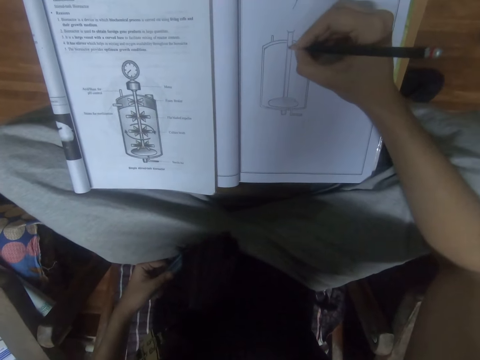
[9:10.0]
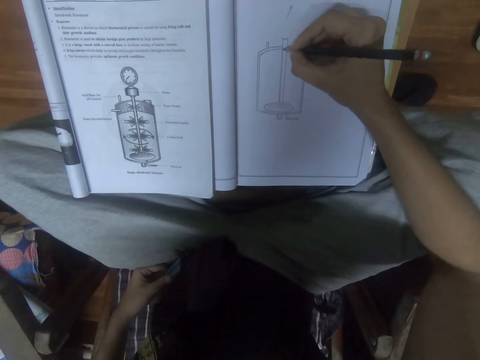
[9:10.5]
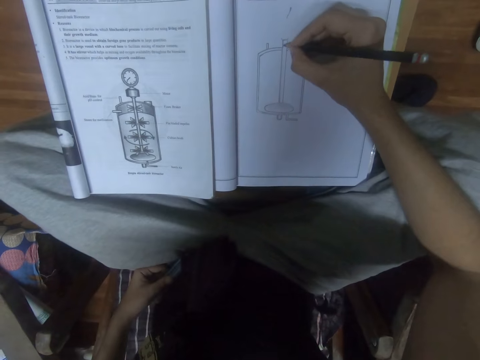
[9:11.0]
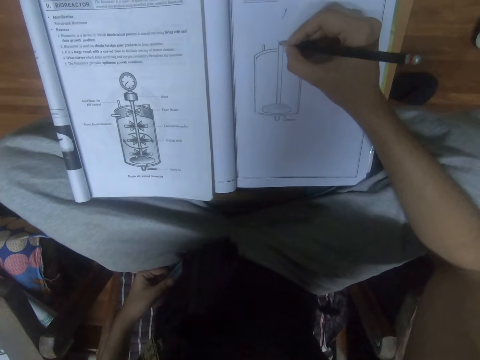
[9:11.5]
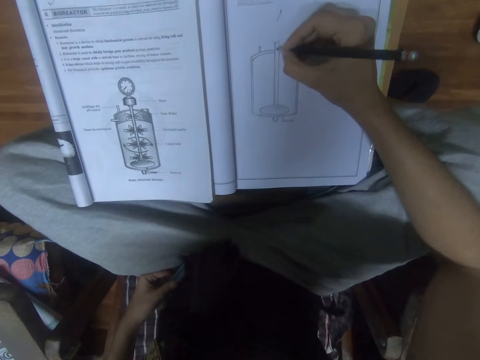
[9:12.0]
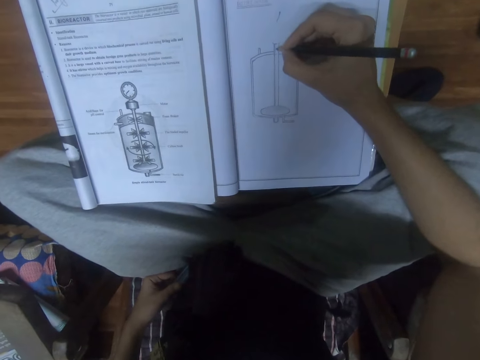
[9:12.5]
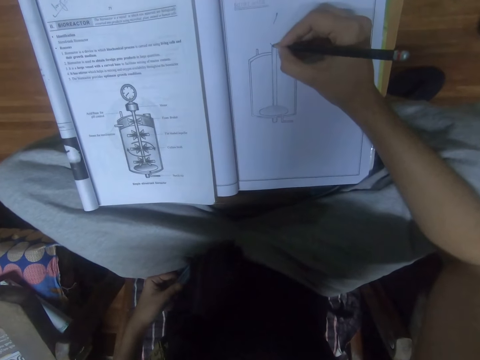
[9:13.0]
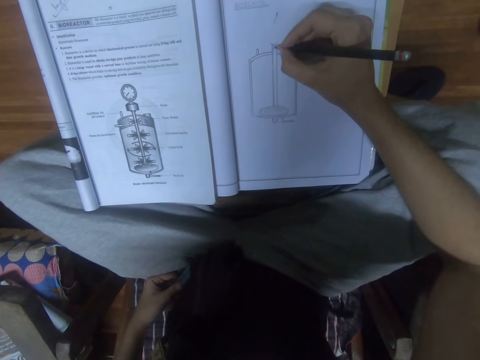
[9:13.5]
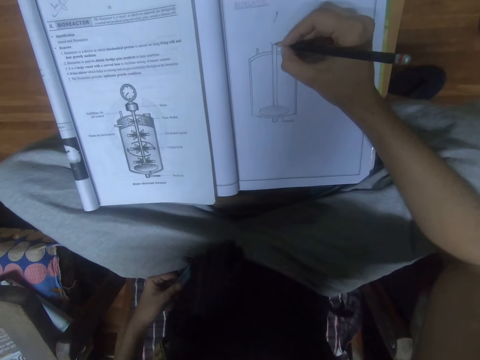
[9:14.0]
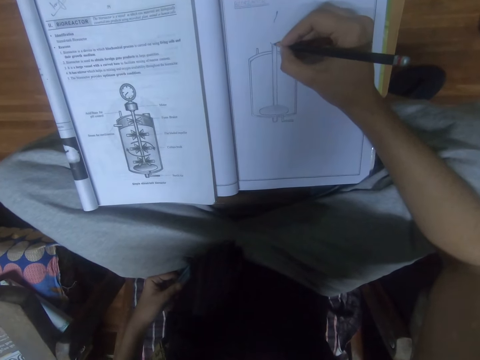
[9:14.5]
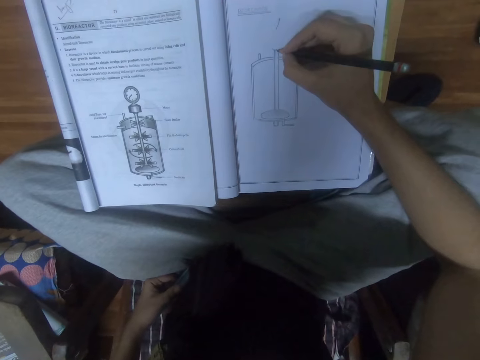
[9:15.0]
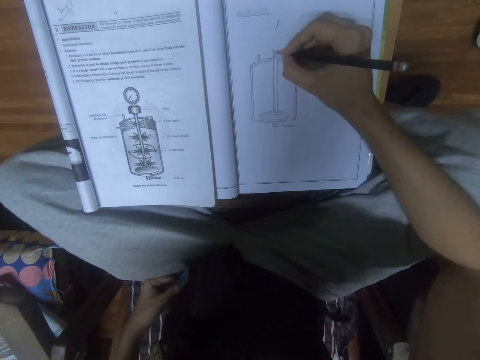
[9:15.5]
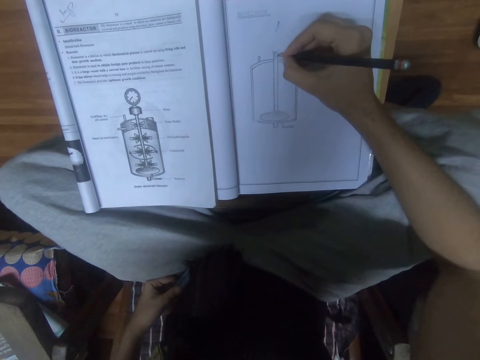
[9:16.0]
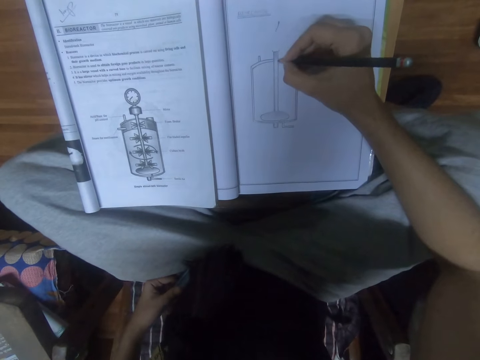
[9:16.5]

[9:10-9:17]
The camera wearer draws on the book with a pencil in the right hand.

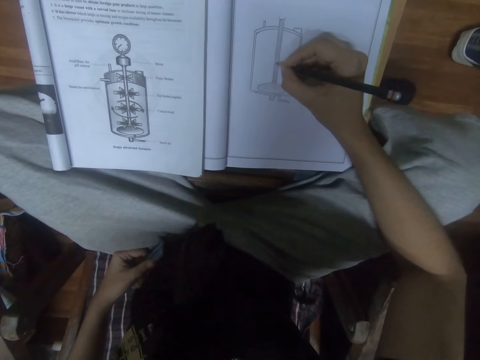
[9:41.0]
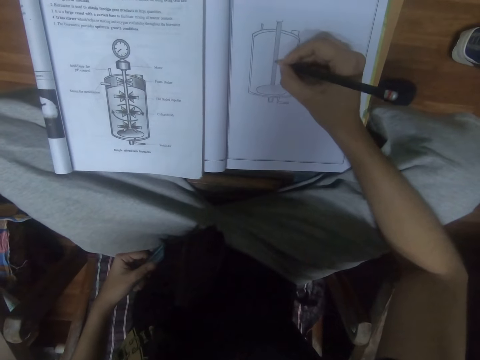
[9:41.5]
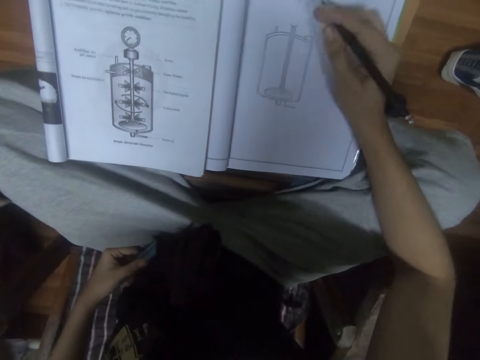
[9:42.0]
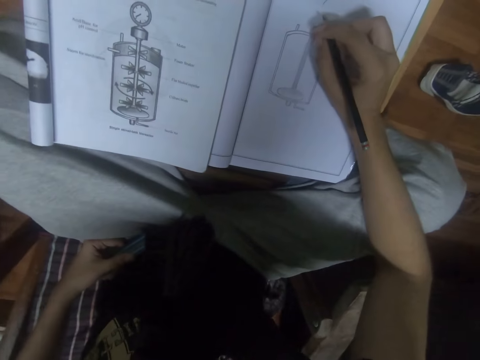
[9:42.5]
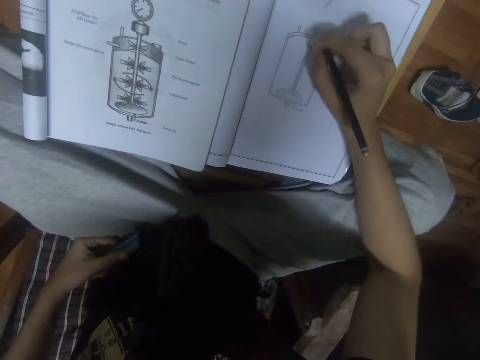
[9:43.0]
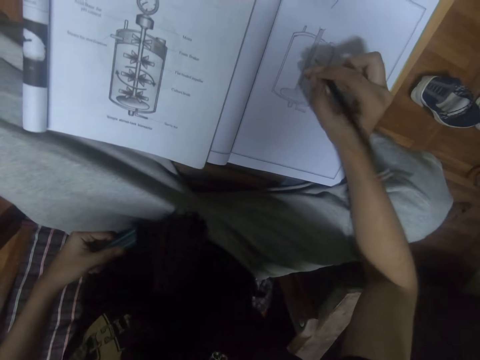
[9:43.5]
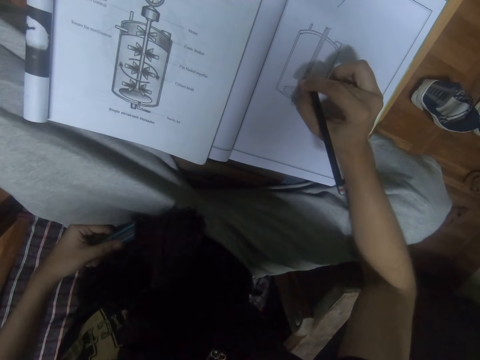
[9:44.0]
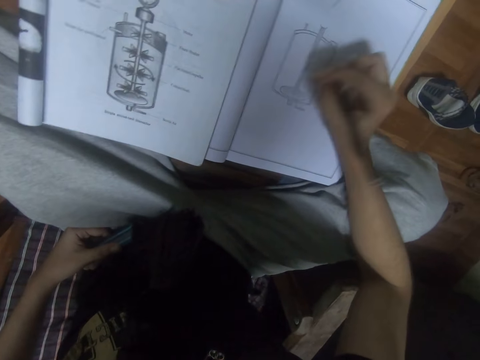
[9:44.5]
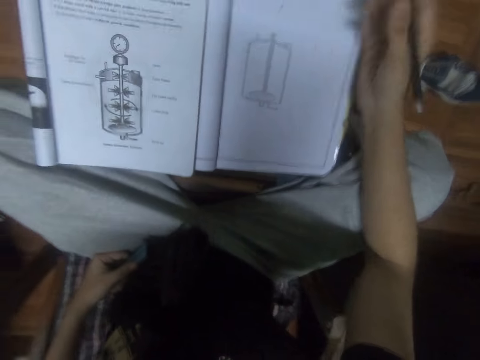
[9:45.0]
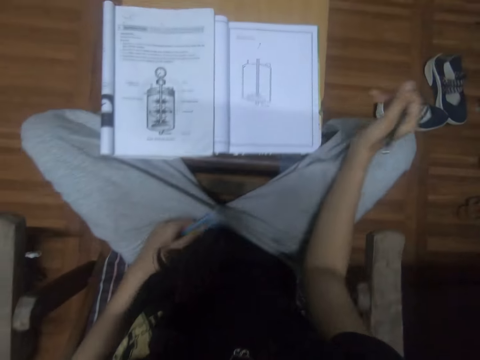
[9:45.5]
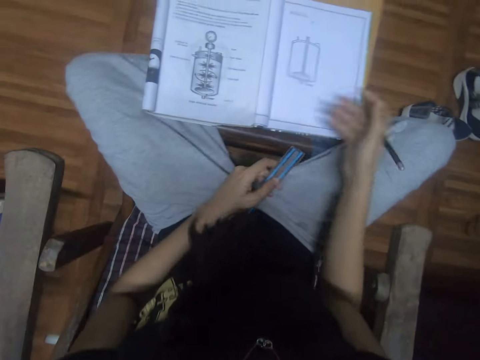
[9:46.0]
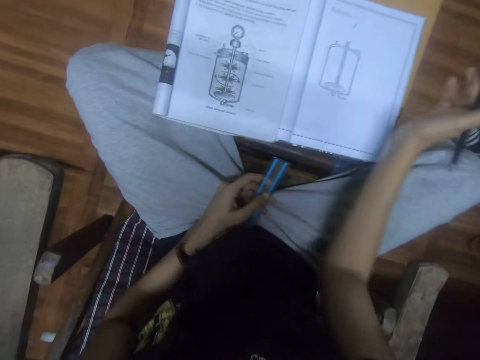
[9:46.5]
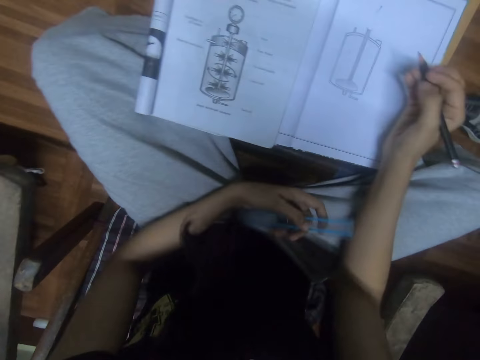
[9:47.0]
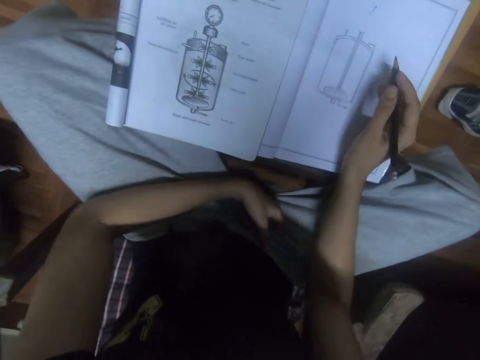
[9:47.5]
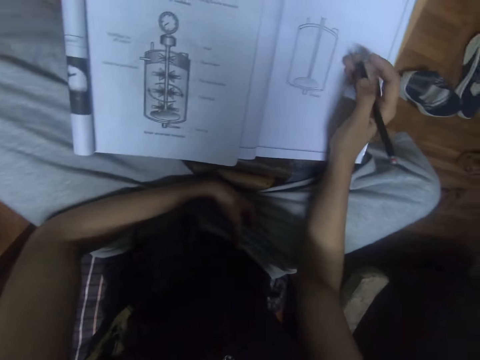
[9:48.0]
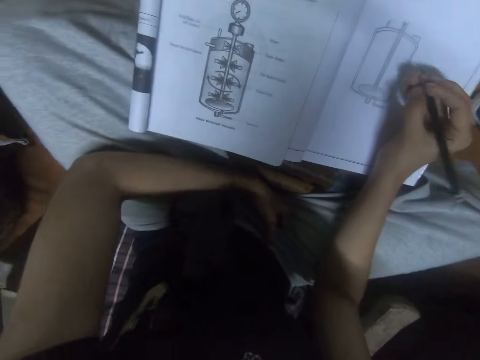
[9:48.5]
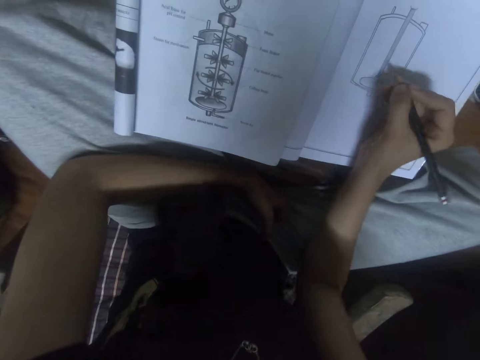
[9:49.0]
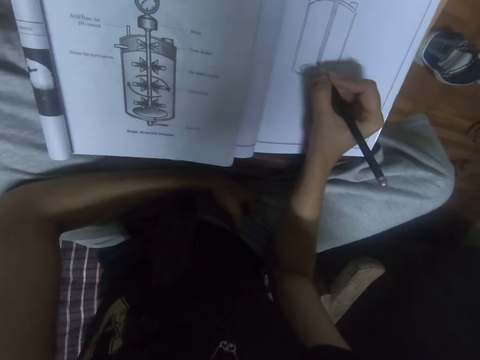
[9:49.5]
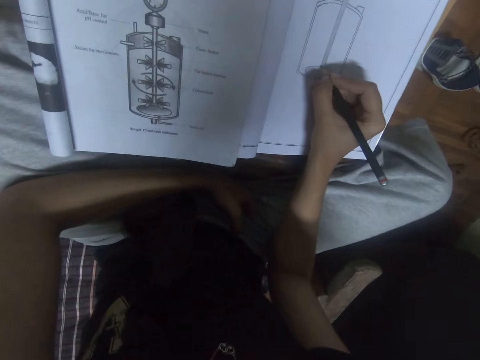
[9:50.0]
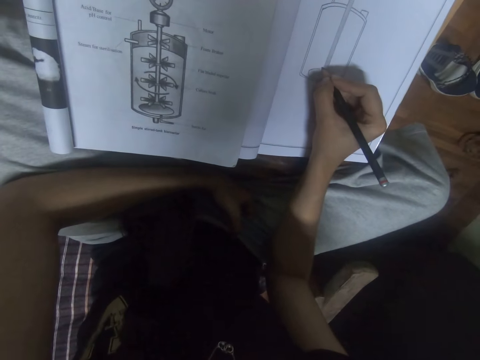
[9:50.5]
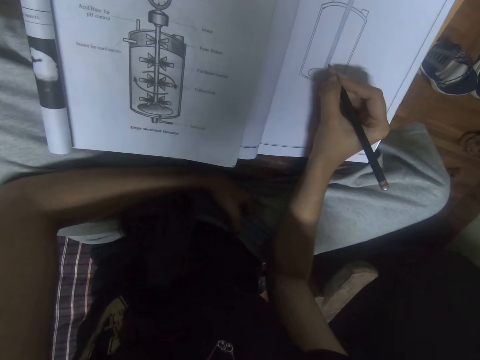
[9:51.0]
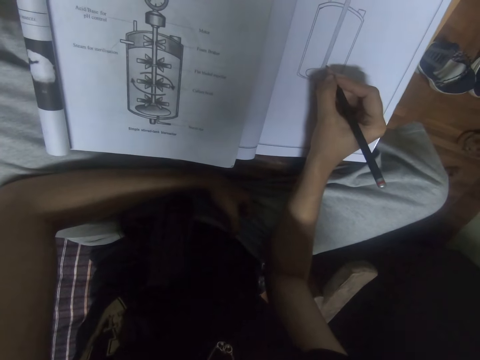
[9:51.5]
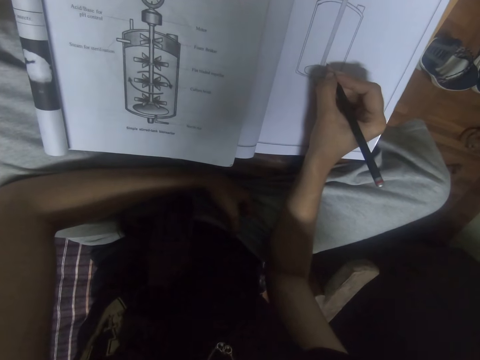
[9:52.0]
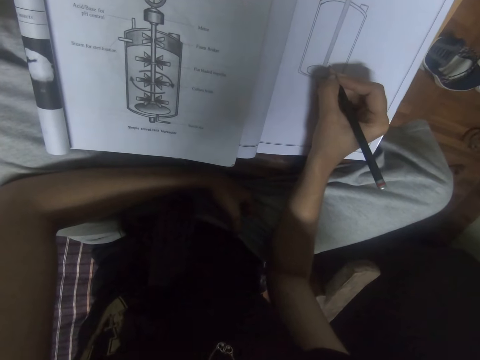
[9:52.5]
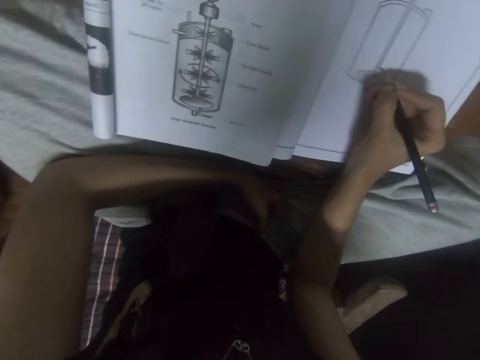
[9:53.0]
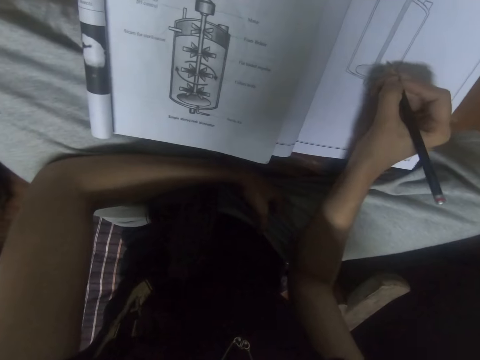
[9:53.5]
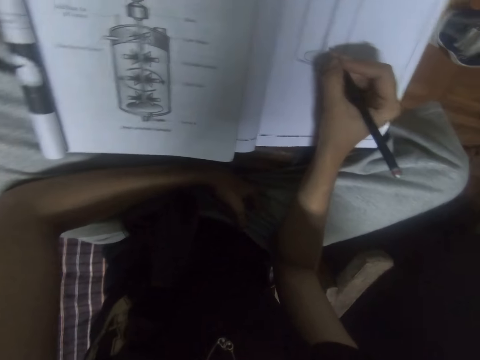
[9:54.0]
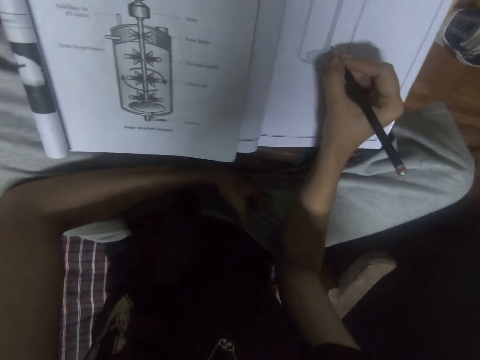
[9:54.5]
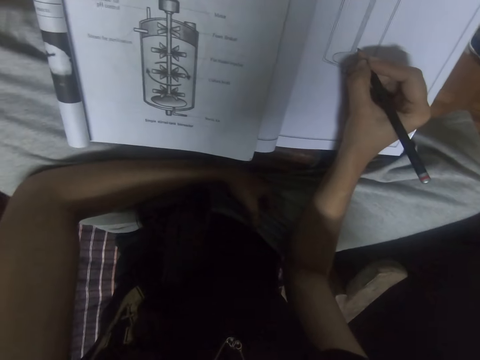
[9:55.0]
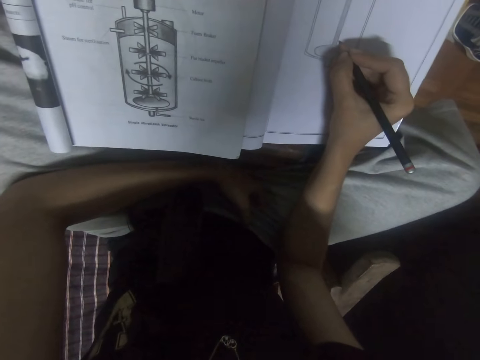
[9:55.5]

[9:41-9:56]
The camera wearer rubs with his finger. He looks at the picture. He wipes off the dust from the book with his hand. He looks at the picture. He draws a picture.

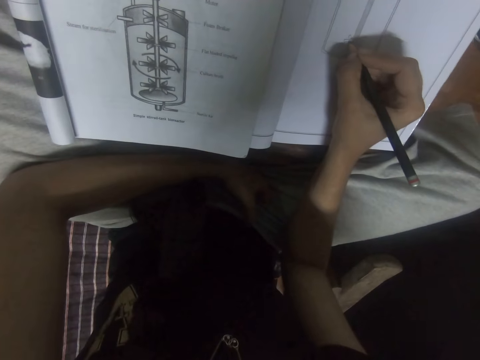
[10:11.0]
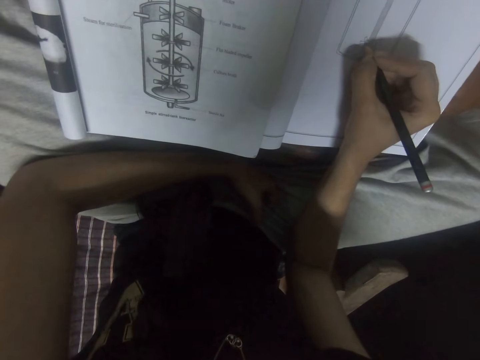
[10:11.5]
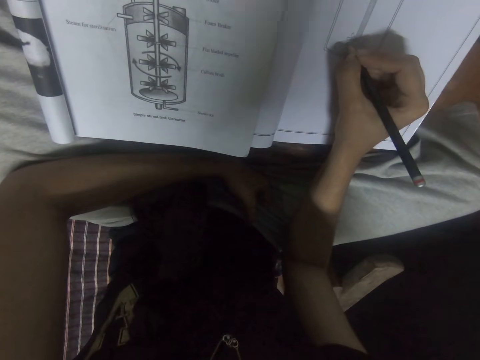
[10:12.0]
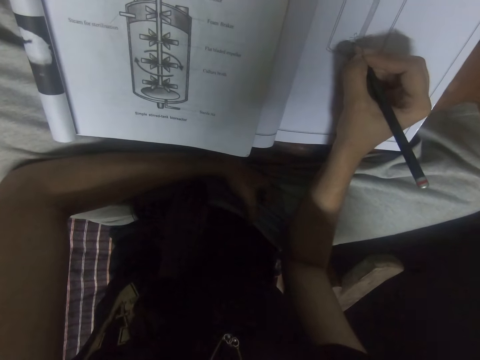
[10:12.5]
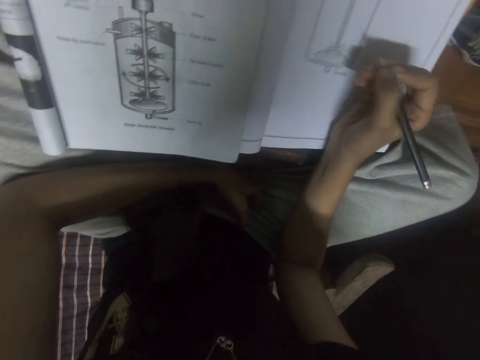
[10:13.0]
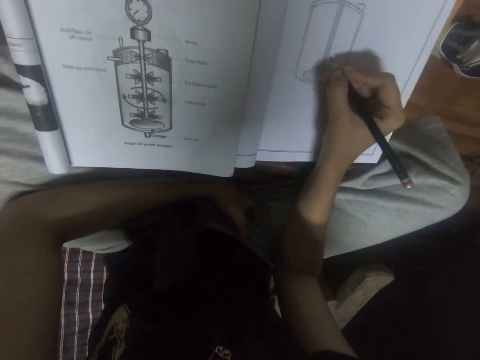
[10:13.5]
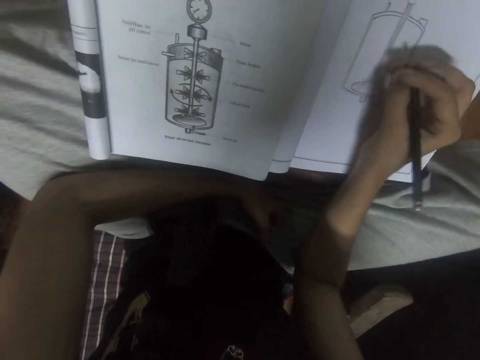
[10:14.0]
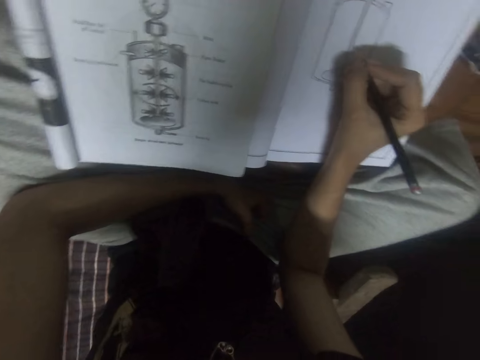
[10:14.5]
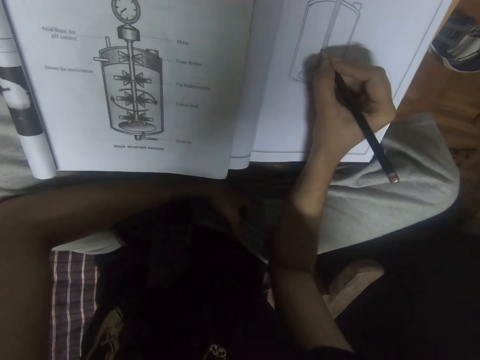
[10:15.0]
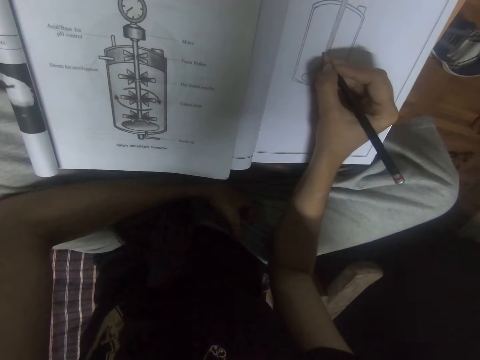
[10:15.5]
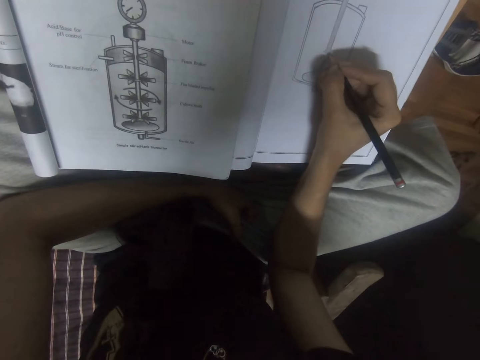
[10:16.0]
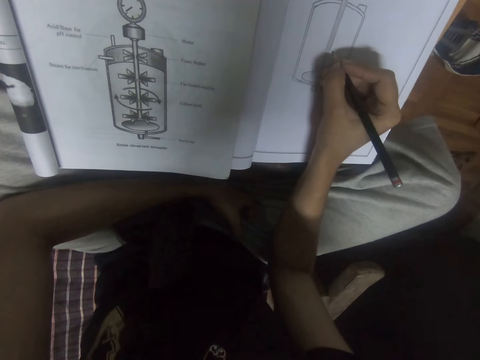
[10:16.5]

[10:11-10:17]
The camera wearer pauses. They draw.
